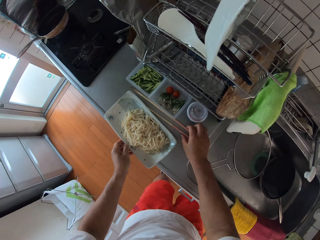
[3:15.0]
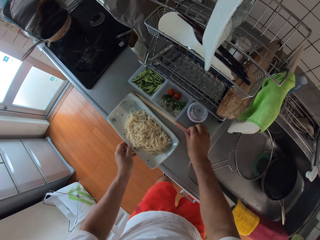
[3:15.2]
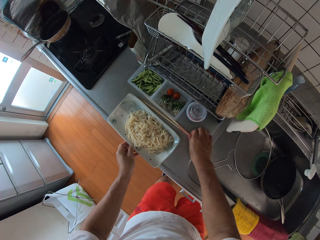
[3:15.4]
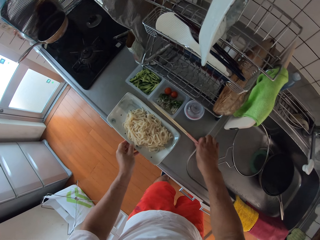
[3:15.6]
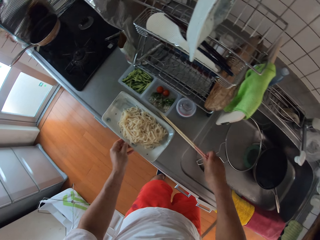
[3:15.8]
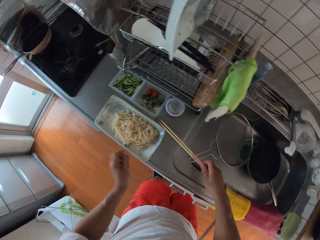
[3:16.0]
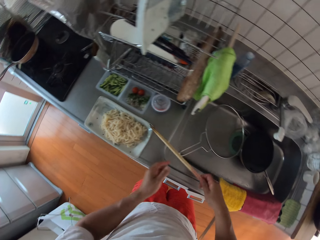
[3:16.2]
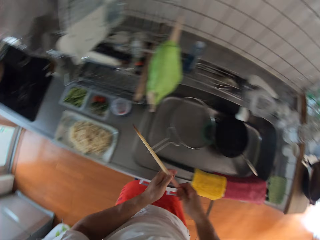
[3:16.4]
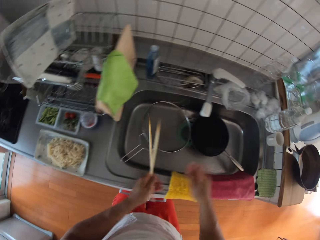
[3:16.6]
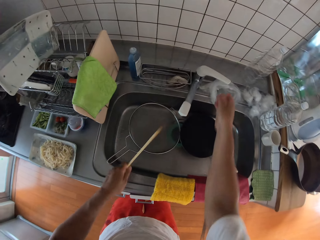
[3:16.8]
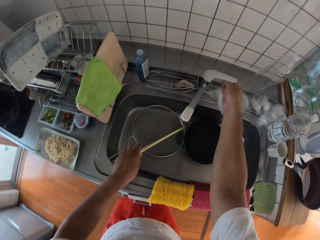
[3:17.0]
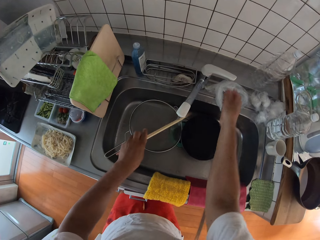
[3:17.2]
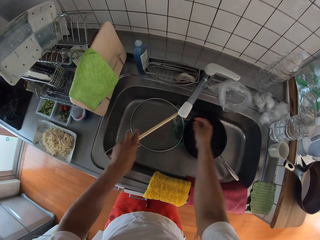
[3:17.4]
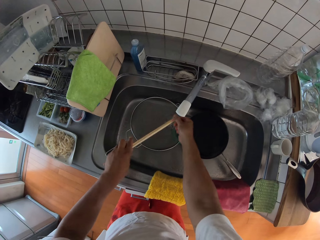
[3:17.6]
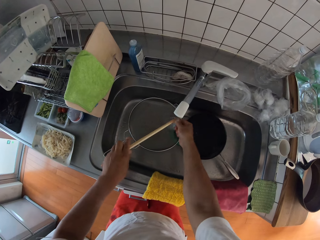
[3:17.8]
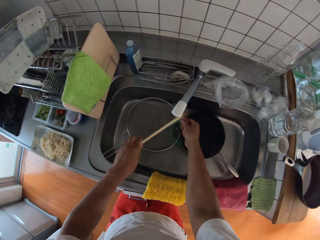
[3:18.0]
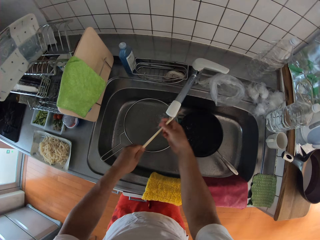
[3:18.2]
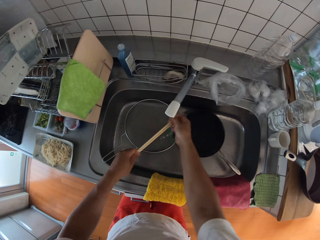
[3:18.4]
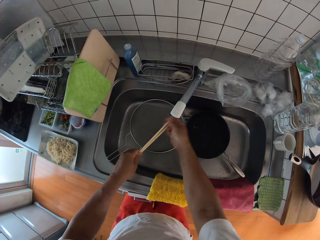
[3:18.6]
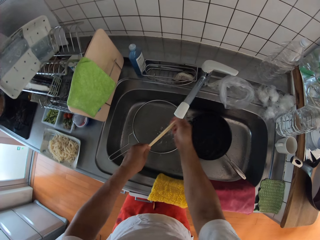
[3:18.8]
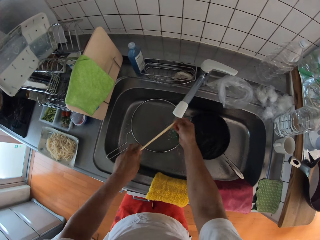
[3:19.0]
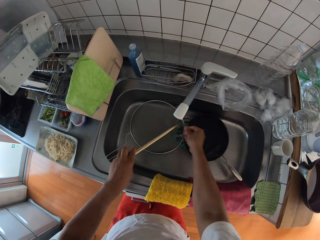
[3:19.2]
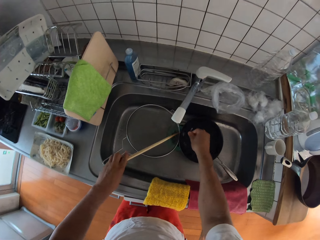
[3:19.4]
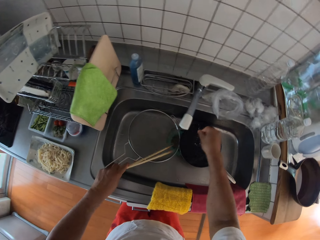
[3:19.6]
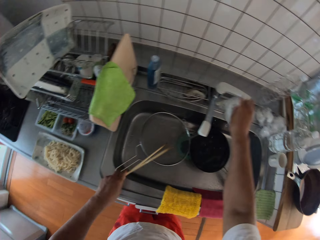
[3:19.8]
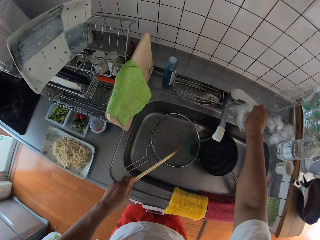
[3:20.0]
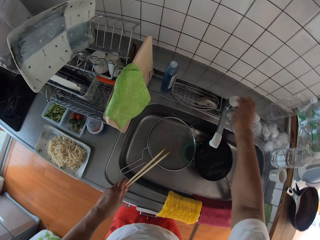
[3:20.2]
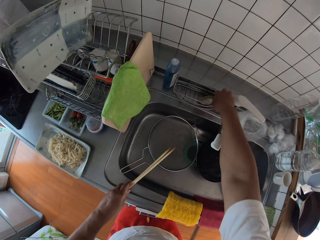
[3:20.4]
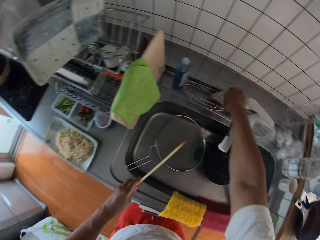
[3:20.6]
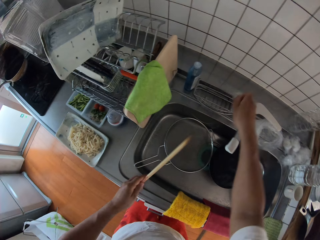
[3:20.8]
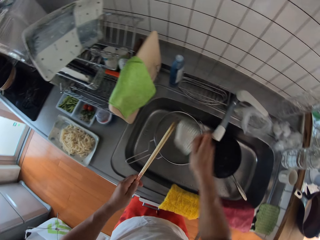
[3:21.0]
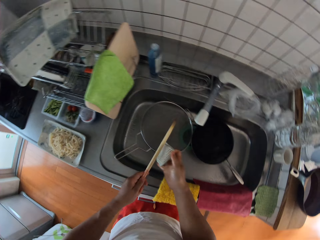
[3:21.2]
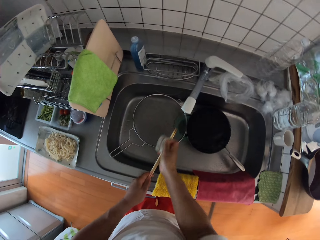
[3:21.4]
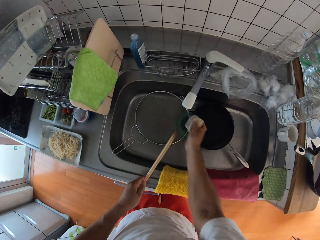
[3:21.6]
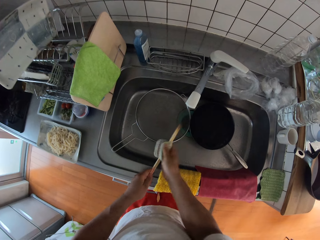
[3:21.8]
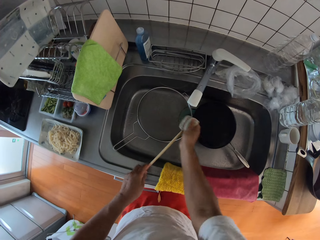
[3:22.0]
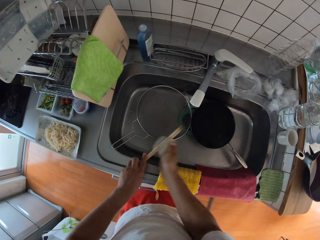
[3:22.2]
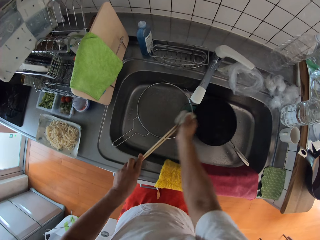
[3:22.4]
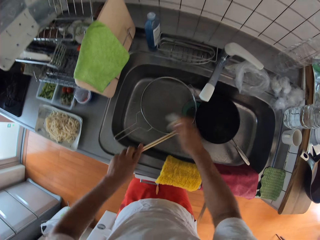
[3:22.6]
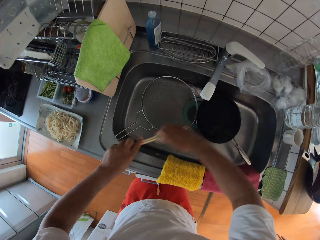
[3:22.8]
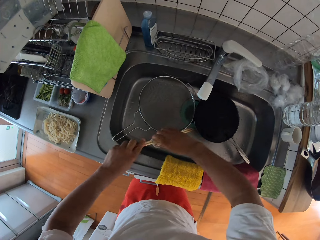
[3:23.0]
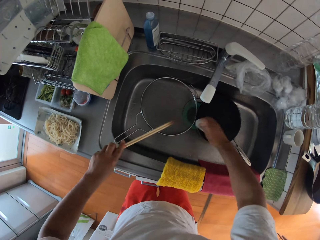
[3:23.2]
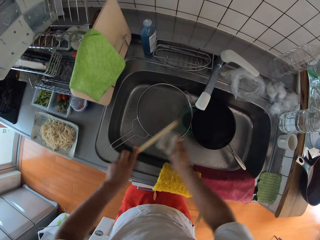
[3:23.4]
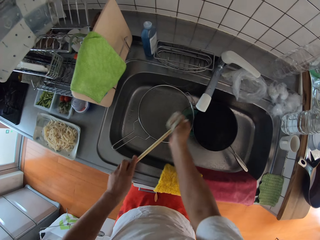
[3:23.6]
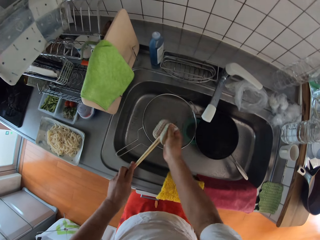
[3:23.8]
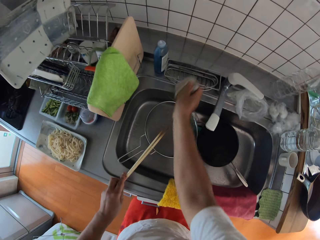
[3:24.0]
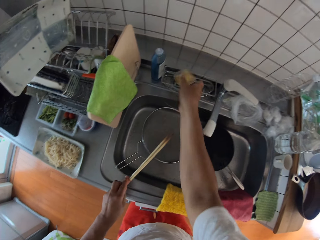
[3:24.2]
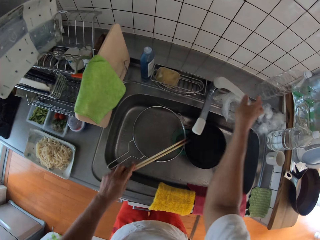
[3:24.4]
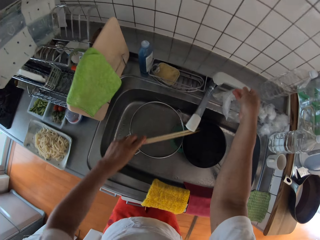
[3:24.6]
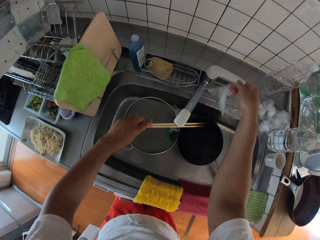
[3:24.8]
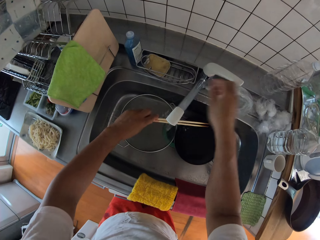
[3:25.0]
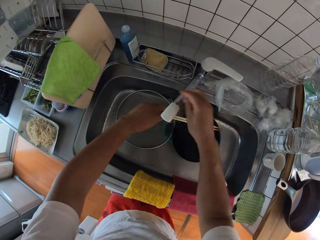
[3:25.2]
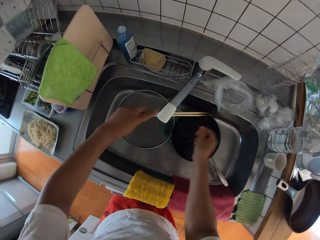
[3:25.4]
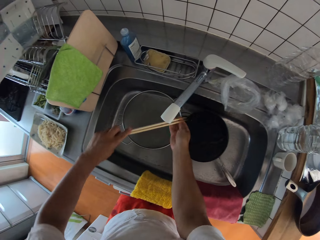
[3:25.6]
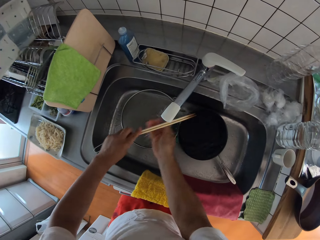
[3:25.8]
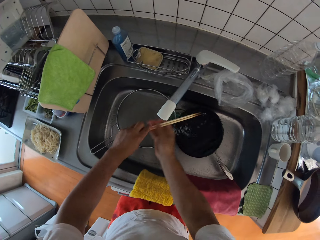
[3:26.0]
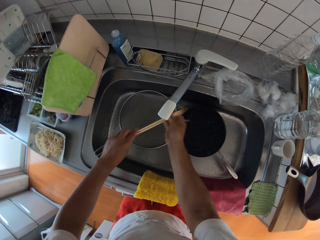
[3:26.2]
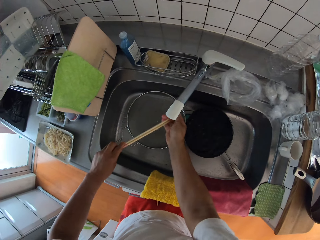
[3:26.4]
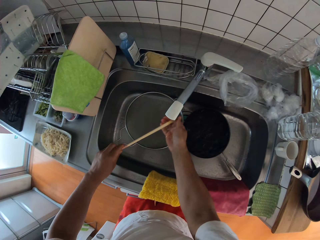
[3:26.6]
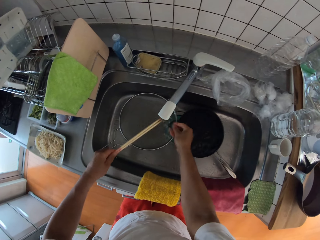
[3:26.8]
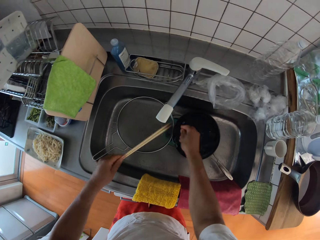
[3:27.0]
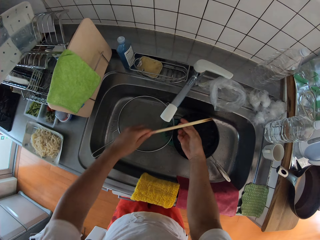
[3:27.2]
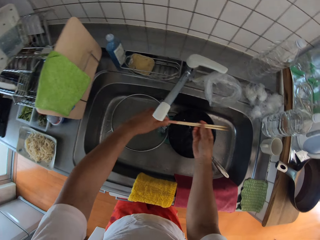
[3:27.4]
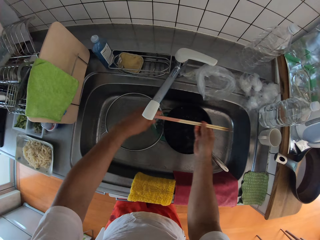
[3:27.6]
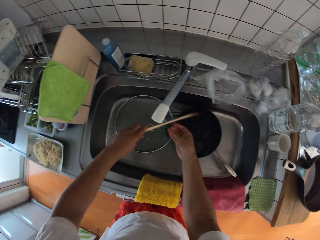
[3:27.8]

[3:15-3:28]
The camera wearer takes the chopsticks. They turn on the water faucet. They rinse the chopsticks. They turn off the water faucet. They pick up a sponge on the sink. They wash the chopsticks with the sponge. They drop the sponge on the sink. They turn on the water faucet. They rinse the chopsticks.

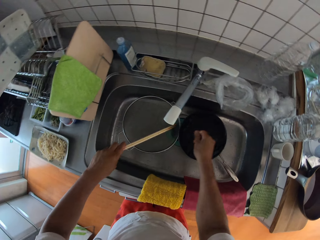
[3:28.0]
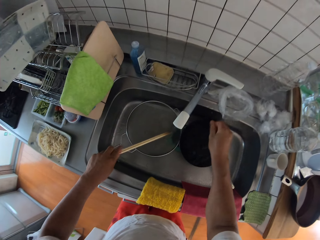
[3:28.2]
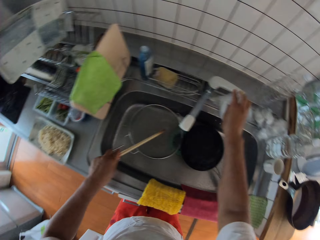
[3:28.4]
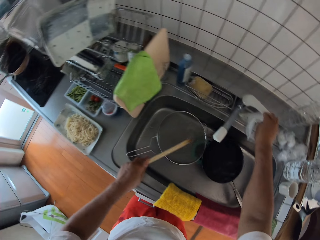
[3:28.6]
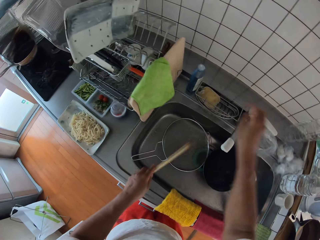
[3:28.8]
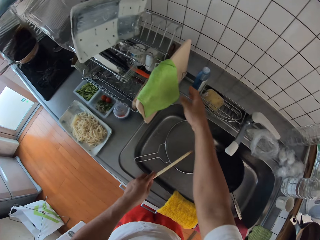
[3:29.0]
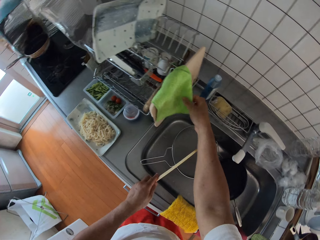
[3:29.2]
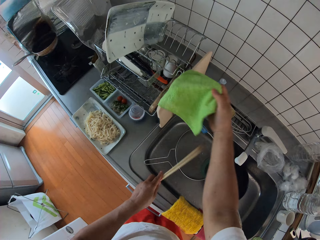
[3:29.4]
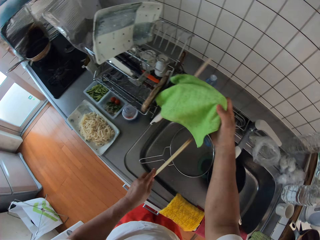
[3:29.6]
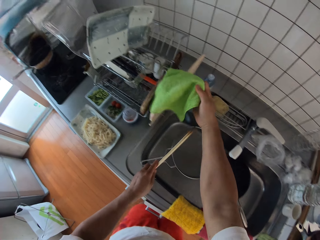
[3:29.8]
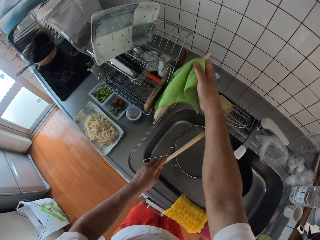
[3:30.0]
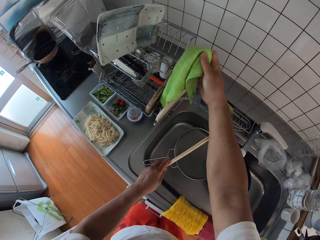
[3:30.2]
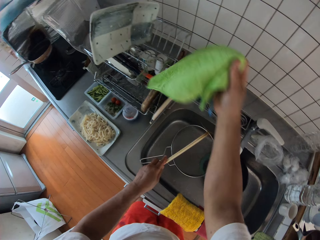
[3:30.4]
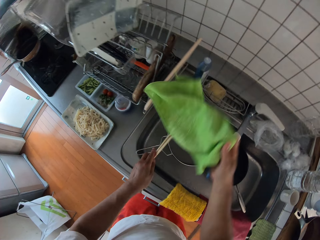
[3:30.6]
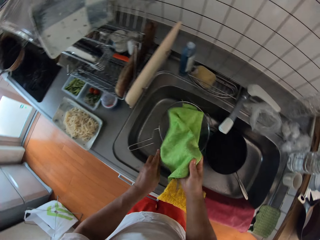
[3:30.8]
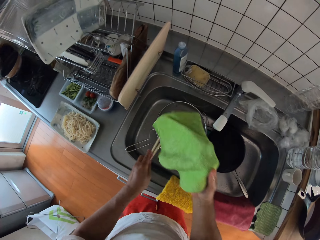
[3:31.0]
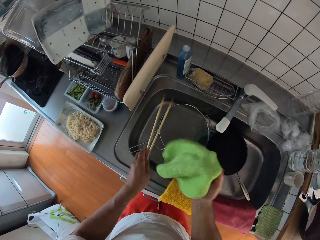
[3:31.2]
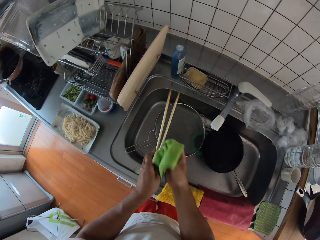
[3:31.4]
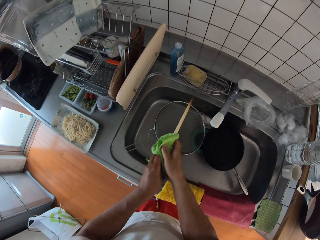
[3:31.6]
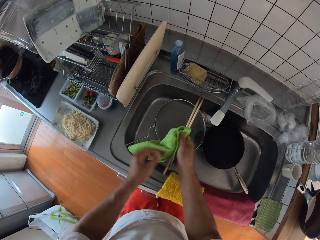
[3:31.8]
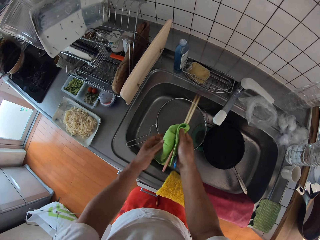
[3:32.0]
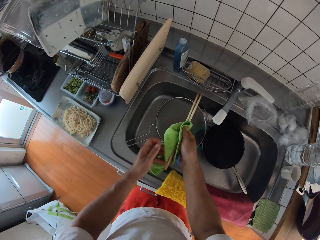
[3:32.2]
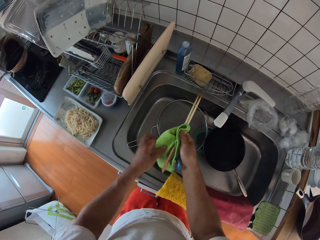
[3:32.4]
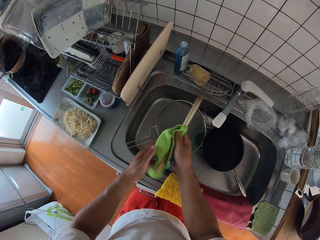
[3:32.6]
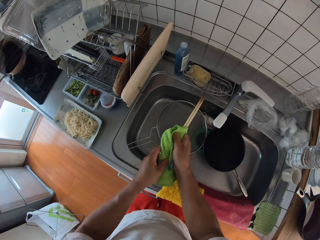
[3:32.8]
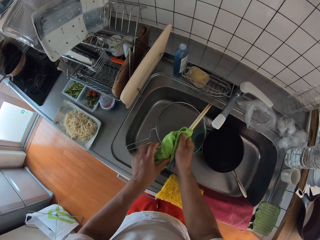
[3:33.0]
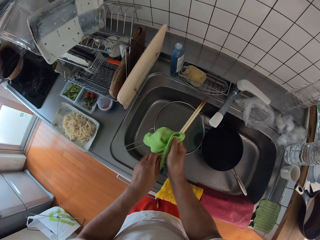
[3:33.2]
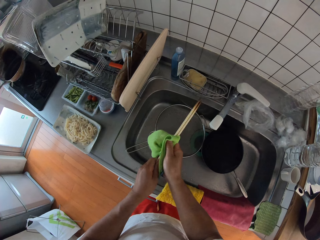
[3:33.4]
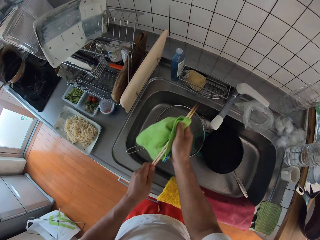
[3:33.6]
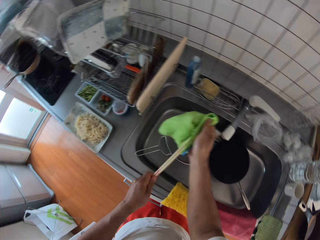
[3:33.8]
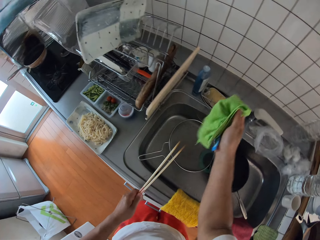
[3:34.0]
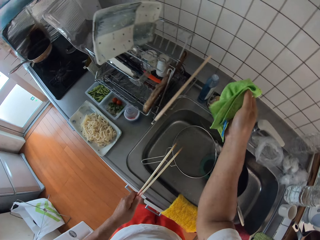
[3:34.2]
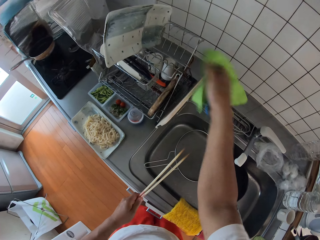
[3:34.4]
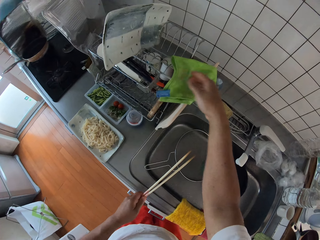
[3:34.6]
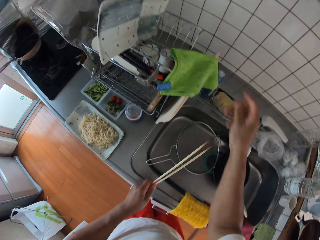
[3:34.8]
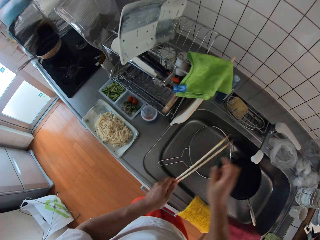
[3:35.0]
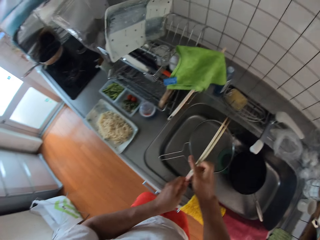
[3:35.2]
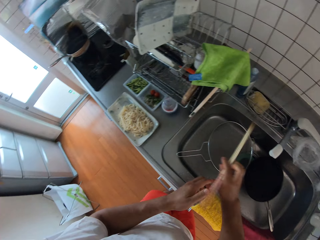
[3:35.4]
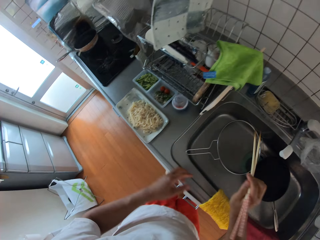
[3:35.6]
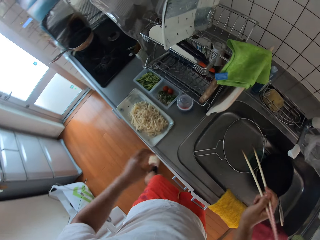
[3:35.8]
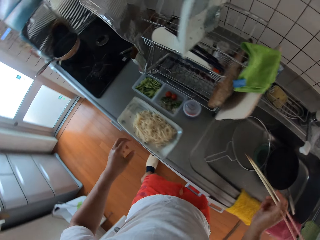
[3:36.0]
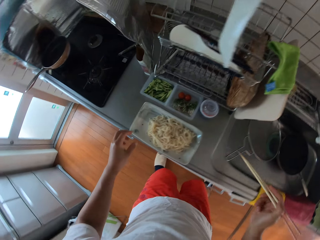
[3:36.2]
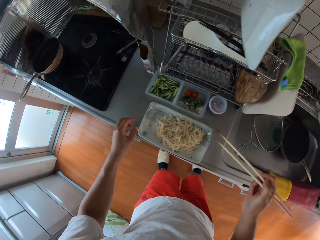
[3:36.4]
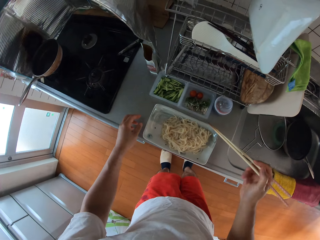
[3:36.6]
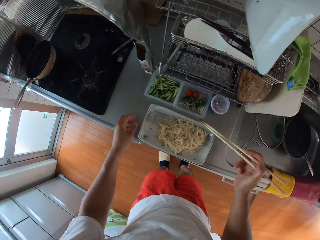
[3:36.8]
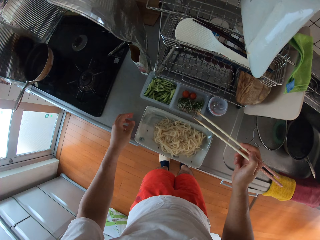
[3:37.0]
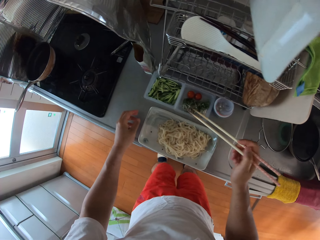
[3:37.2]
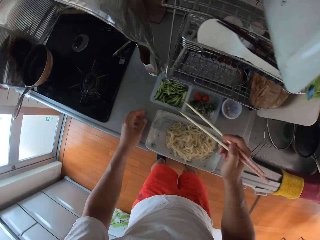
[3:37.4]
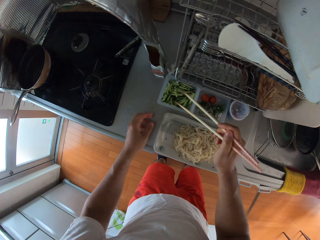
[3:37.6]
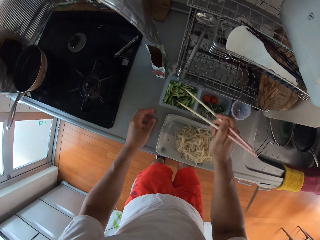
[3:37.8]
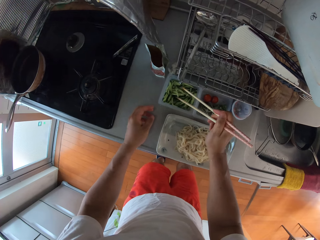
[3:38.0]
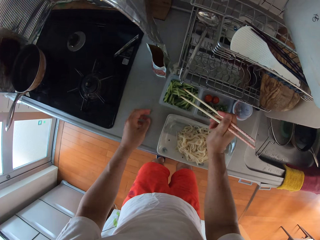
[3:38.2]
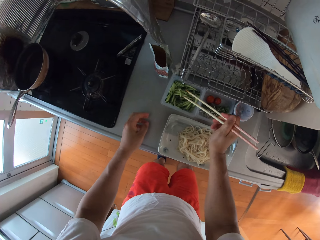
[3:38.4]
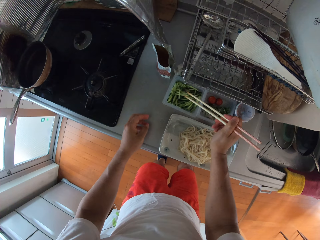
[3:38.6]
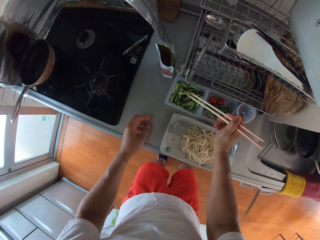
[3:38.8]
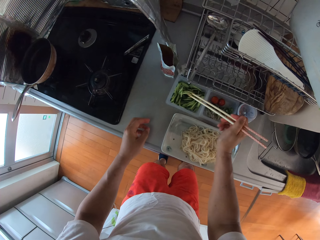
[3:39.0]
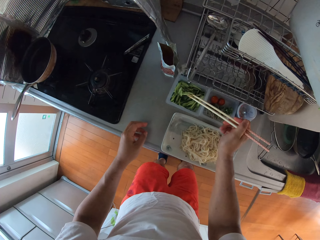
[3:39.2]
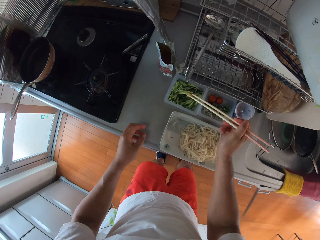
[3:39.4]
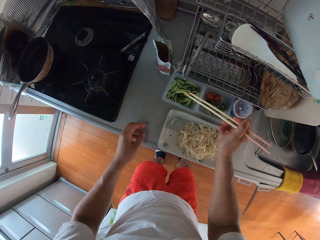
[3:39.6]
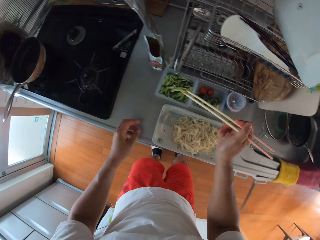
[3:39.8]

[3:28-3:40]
The camera wearer turns off the water faucet. They pick up a towel on the plate rack. They wipe the chopsticks with the towel. They put the towel on the plate rack. They take vegetables from a plate with the chopsticks.
